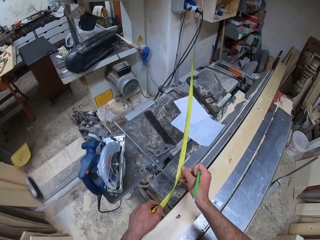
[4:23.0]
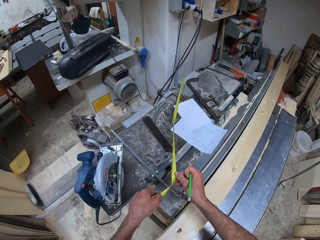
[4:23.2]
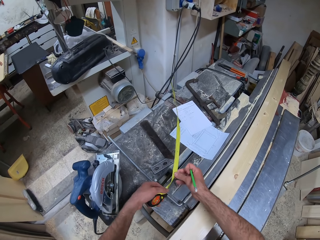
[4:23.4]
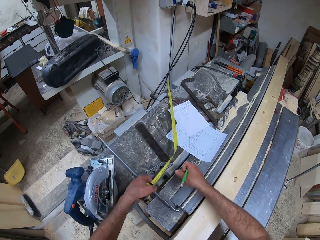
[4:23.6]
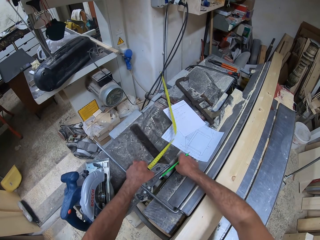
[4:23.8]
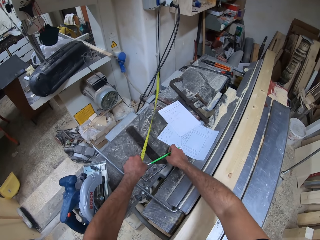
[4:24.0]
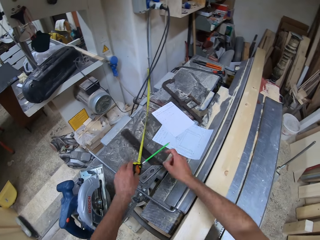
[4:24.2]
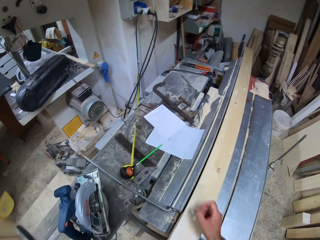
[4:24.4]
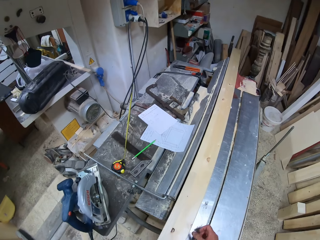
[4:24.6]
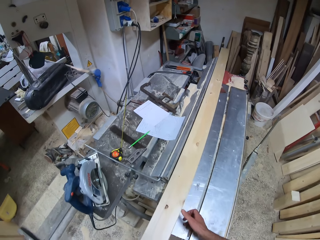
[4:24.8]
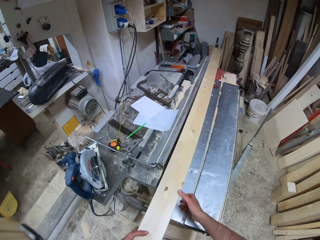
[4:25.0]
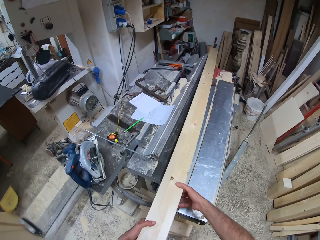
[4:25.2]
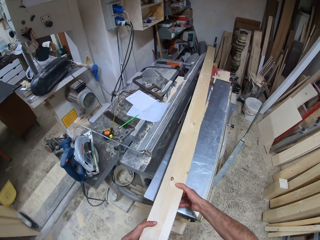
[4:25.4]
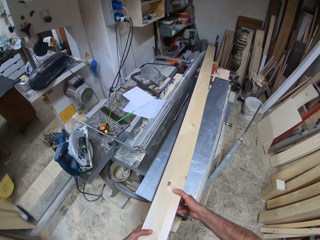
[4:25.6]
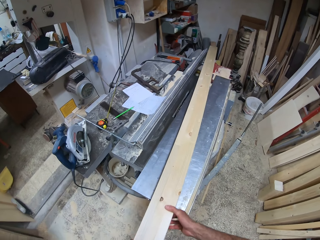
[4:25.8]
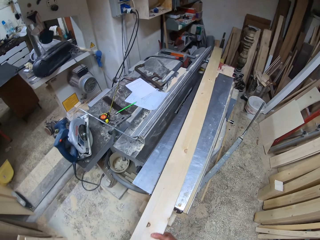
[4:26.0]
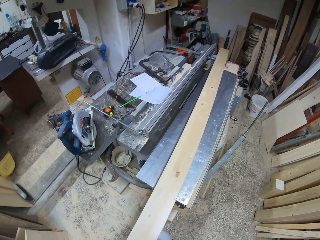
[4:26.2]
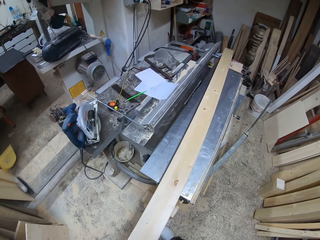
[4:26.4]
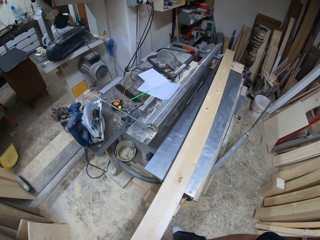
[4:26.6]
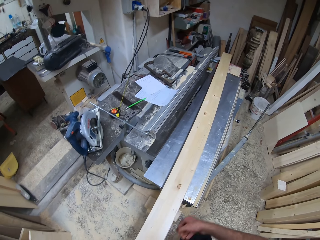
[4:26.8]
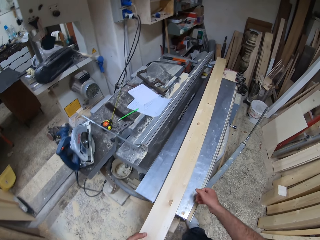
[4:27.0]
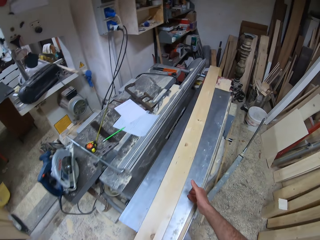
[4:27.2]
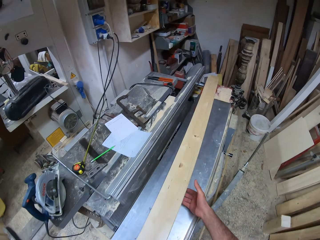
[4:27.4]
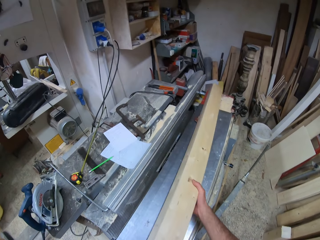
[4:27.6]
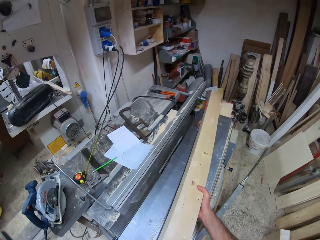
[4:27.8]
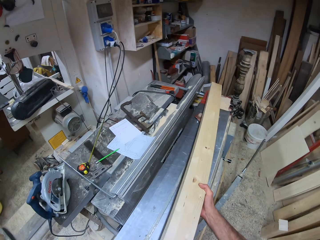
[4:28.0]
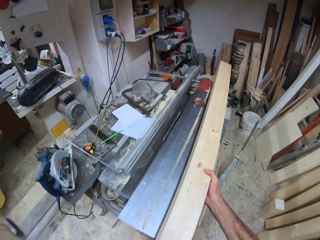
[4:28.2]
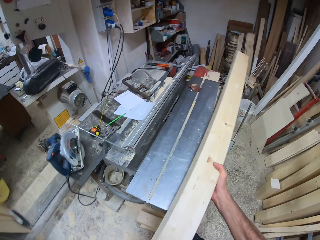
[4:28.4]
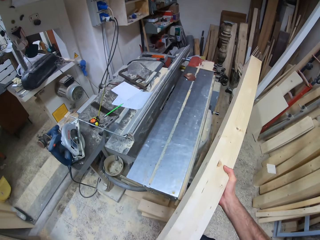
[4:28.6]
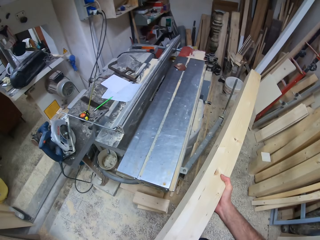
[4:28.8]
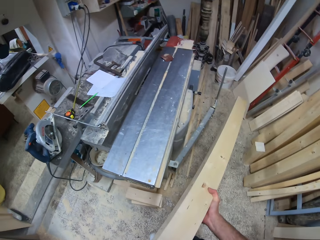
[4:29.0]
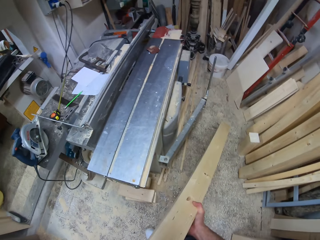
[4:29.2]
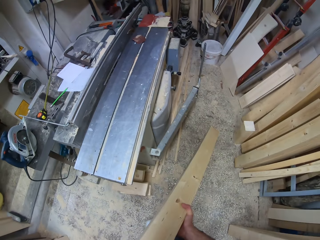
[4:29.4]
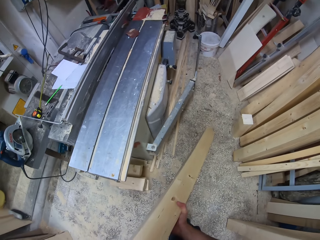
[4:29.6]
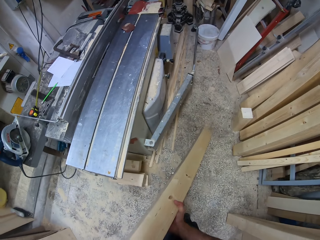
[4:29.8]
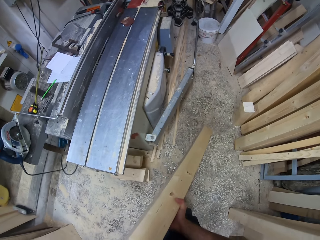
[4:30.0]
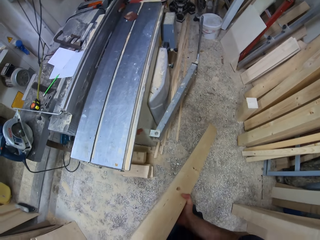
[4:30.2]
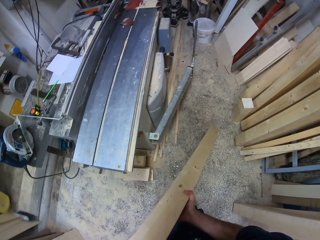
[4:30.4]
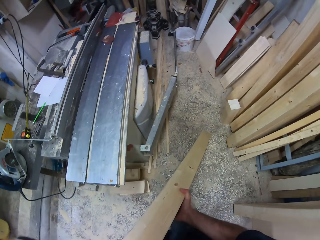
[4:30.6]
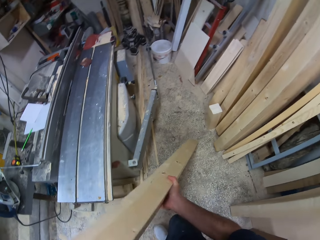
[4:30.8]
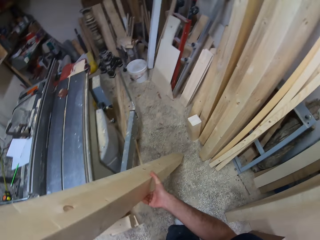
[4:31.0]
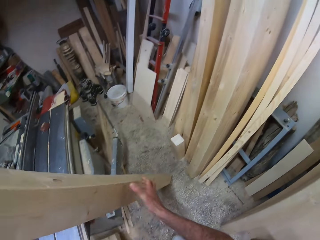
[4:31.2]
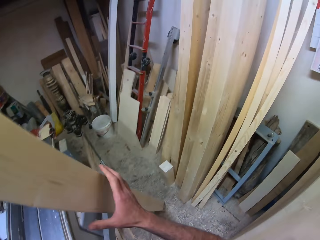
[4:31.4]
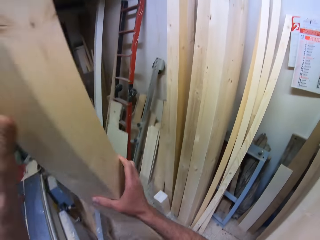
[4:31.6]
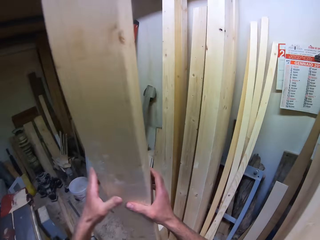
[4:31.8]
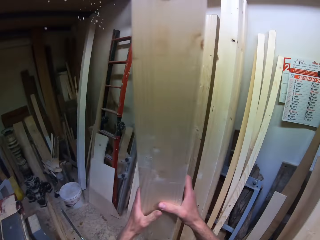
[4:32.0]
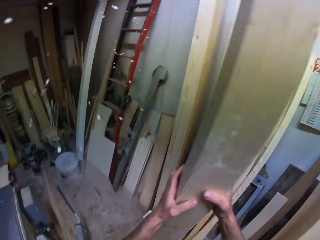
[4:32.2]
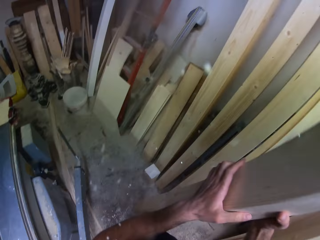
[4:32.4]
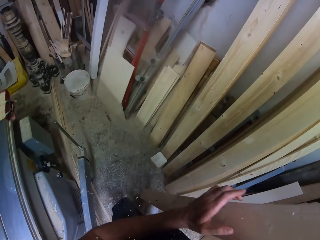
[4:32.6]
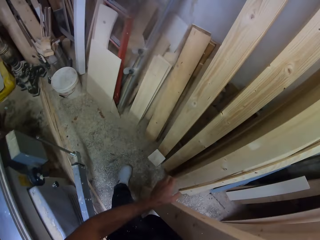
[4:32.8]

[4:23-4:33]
The camera wearer drops the pencil on the wood cutting machine and drops the measuring tape on the wood cutting machine. They take the timber. They pull the piece of wood on the wood cutting machine. They lift the piece of wood from the wood cutting machine. They drop the piece of wood on the floor. They hold down the timber.

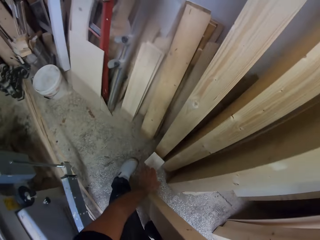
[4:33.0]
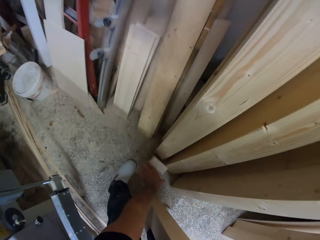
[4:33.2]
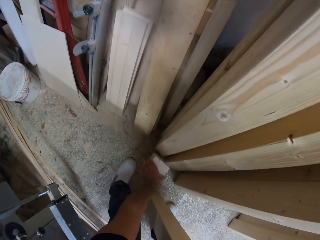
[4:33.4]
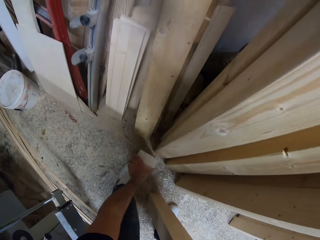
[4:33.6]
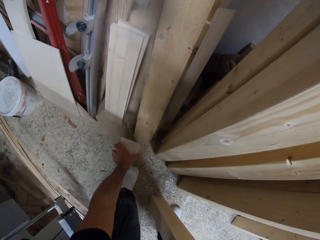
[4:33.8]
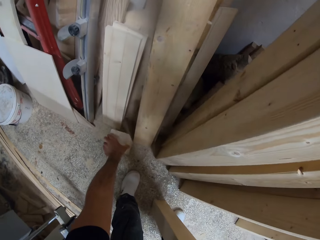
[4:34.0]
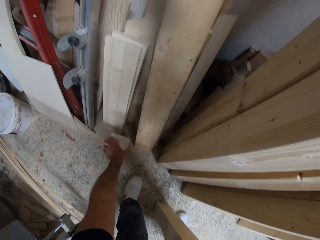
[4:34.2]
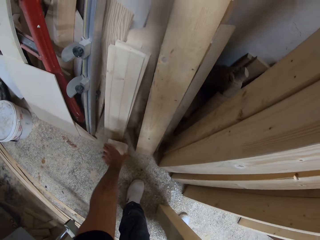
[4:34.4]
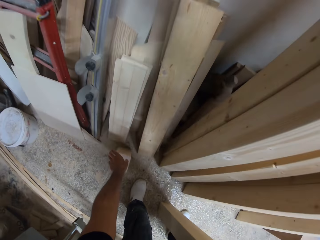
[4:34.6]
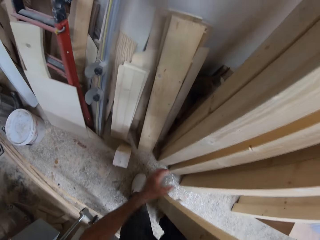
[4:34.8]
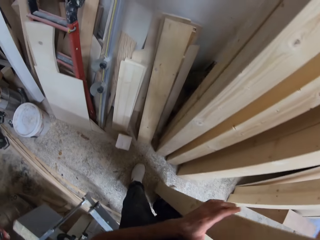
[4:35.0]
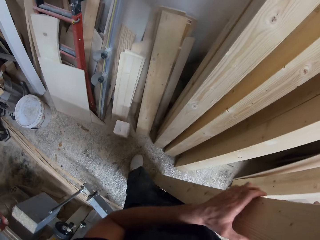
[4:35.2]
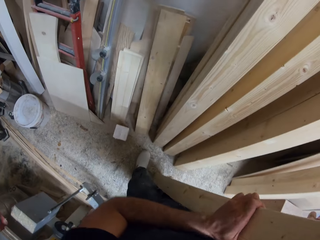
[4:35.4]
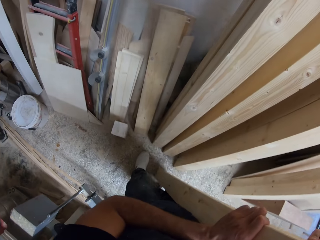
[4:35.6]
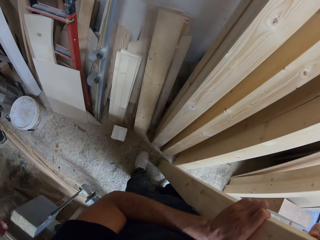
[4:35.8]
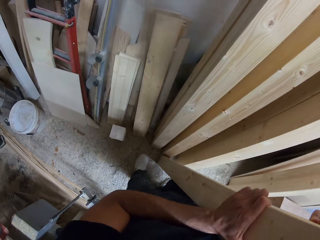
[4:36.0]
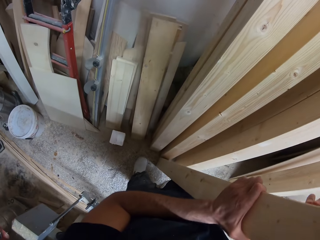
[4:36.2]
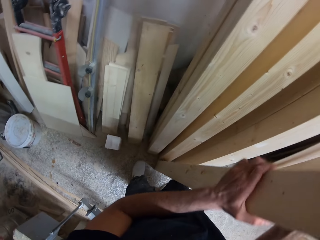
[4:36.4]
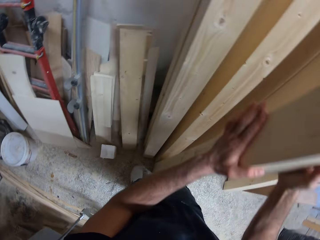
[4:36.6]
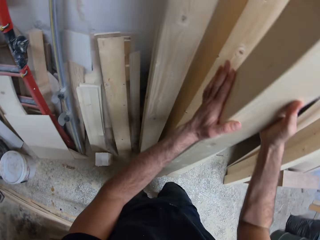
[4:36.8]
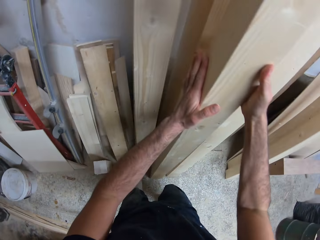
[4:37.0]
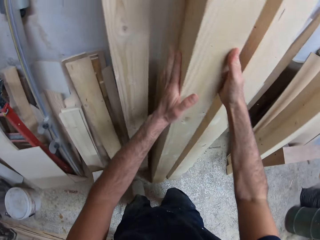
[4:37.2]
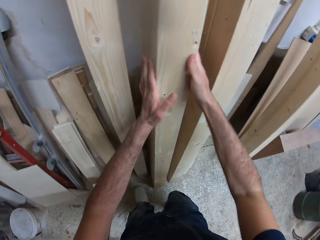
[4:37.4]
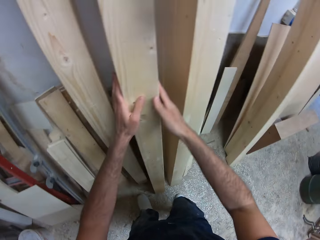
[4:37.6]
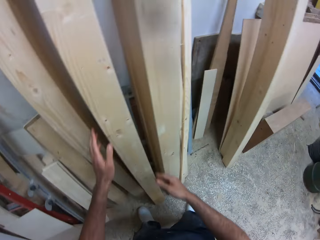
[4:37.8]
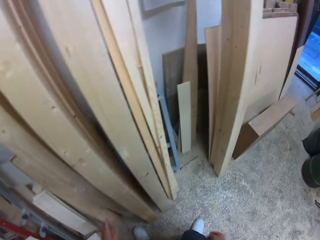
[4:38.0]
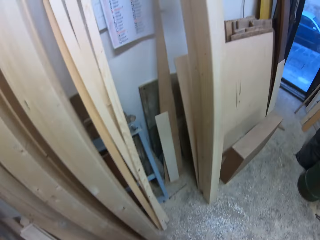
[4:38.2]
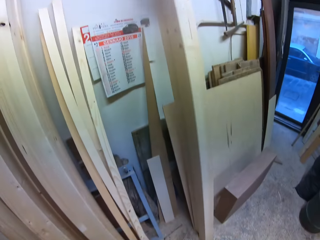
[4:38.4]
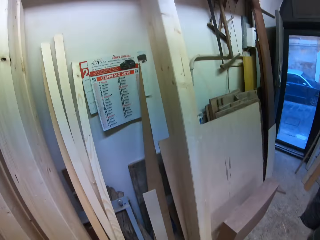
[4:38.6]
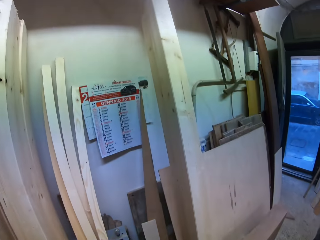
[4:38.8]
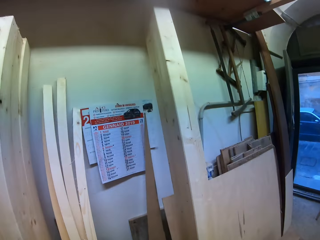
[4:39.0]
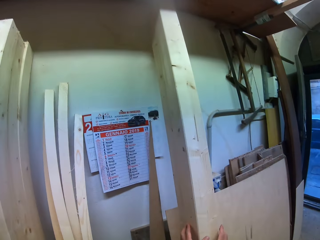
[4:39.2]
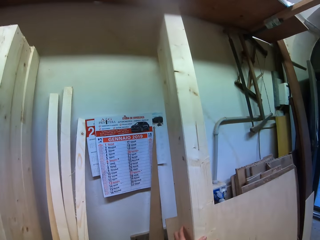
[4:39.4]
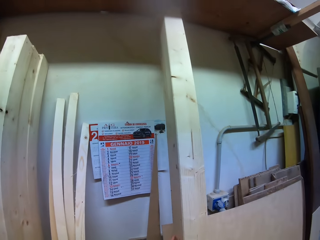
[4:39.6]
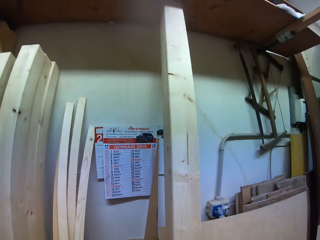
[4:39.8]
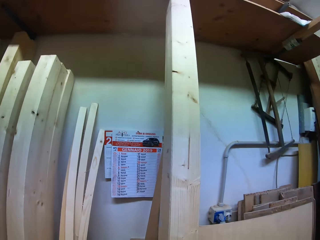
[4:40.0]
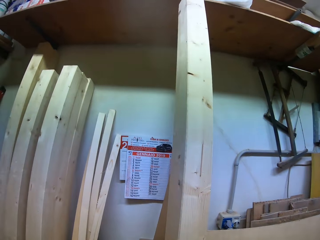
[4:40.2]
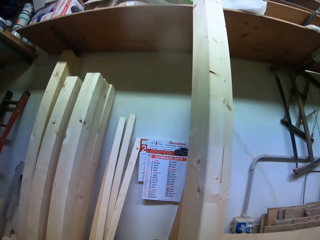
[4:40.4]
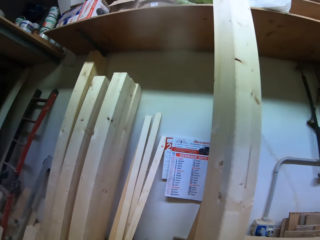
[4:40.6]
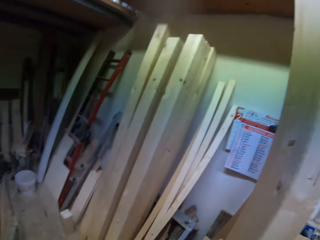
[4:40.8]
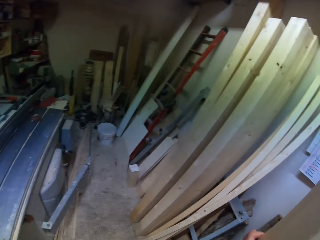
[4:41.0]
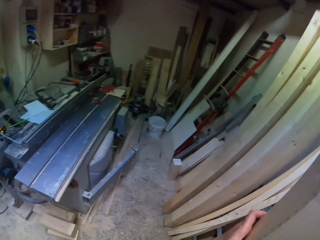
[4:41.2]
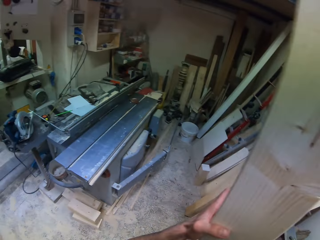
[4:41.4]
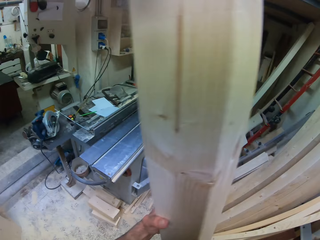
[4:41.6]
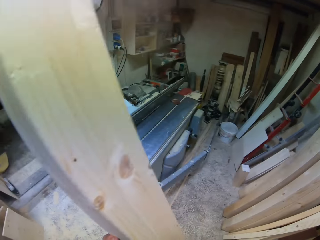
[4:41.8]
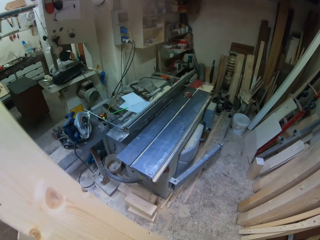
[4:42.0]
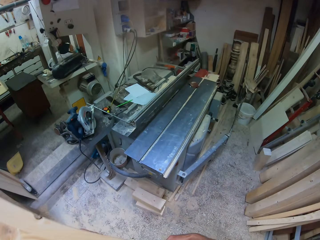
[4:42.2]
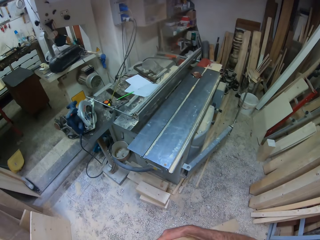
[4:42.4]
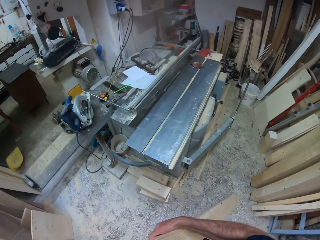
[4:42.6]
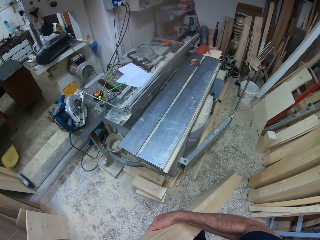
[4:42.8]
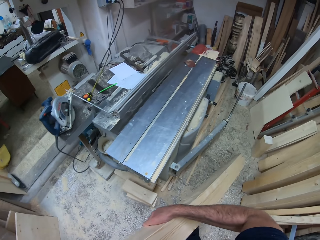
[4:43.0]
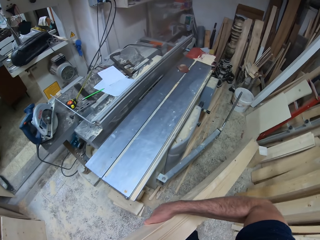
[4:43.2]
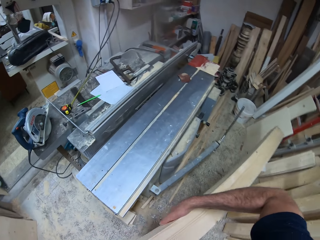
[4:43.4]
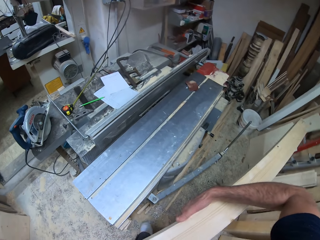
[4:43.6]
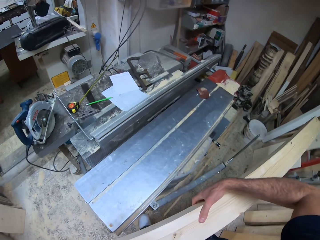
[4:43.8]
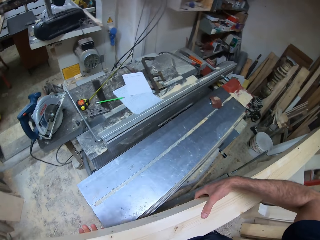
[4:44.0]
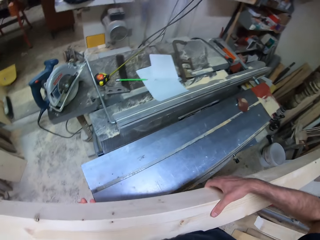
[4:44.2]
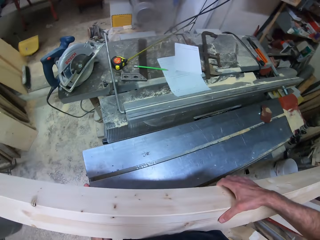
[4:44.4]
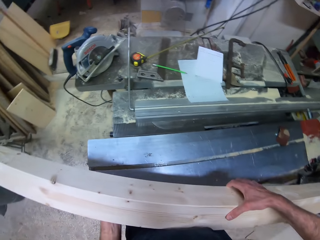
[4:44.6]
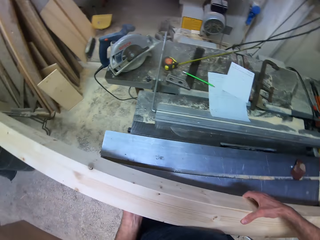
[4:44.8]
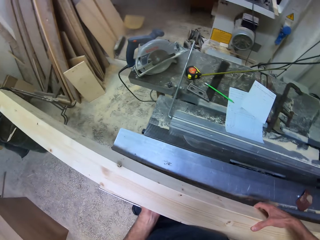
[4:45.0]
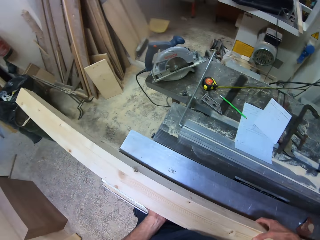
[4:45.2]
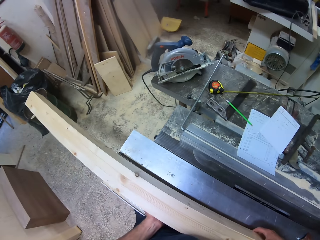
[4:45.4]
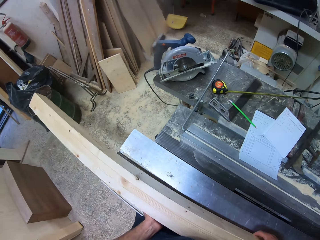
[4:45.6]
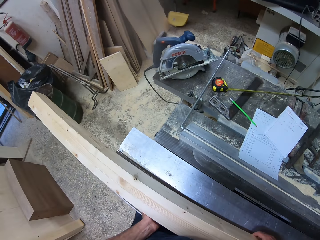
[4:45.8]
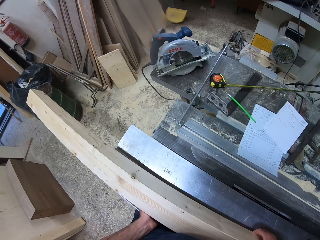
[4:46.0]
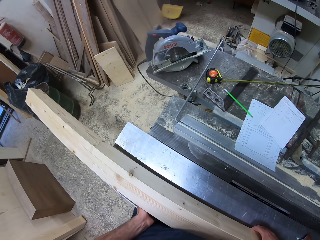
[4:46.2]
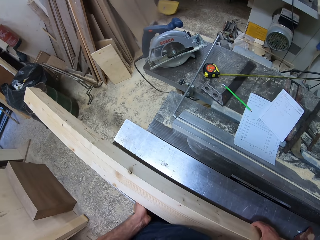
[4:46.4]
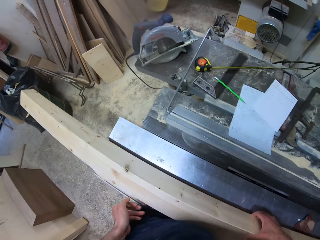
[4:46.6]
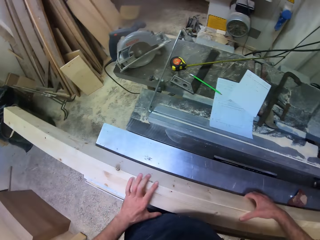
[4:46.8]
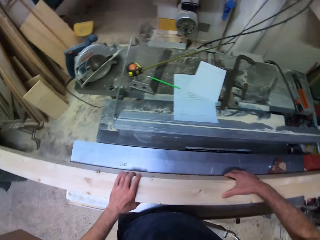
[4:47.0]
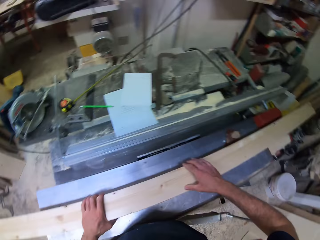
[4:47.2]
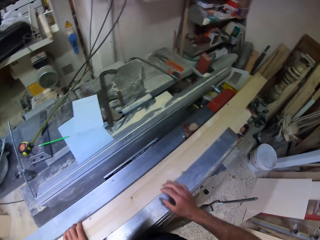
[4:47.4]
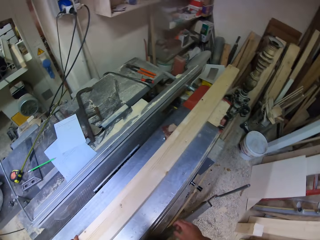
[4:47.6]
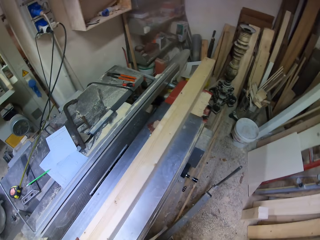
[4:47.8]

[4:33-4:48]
The camera wearer picks a piece of timber. They move a small piece of wood on the floor. They put down the piece of timber. They rest the piece of wood against the wall. They pick a second piece of wood resting on the wall. They align the timber on the work bench. They drop the piece of wood on the wood cutting machine.
